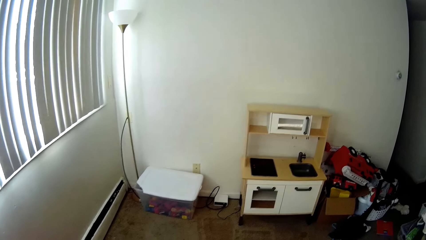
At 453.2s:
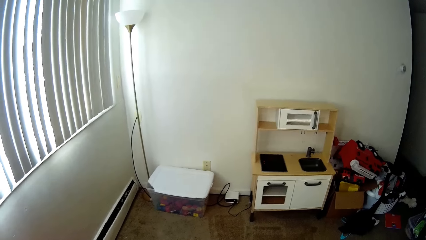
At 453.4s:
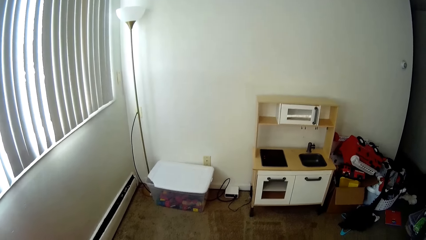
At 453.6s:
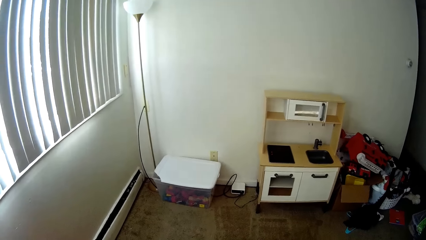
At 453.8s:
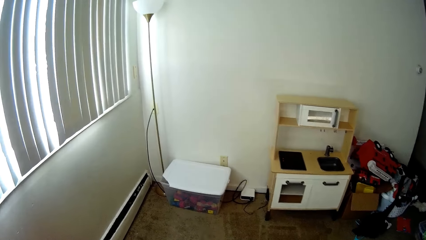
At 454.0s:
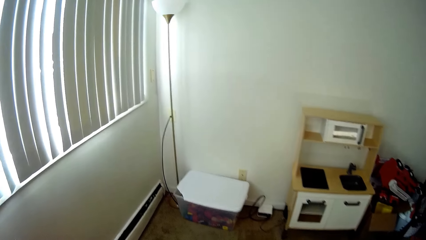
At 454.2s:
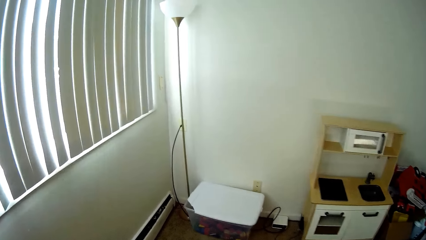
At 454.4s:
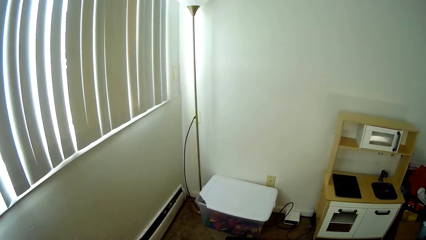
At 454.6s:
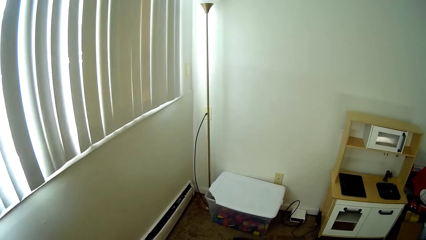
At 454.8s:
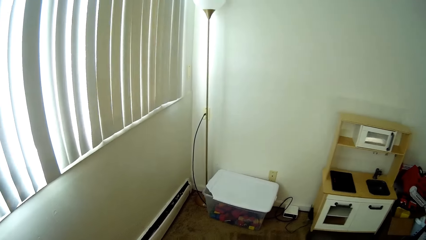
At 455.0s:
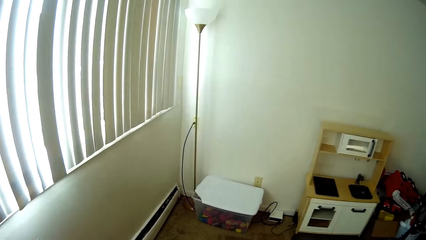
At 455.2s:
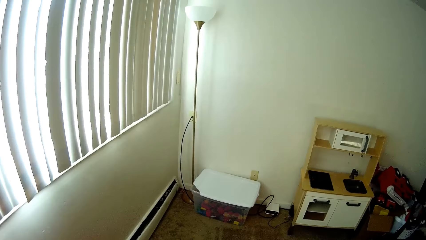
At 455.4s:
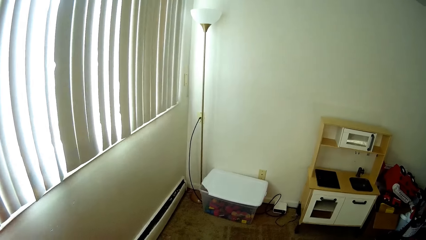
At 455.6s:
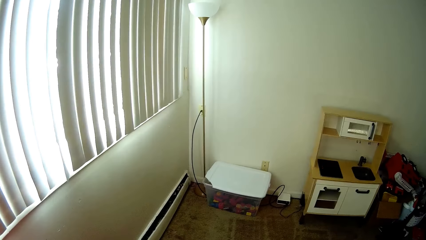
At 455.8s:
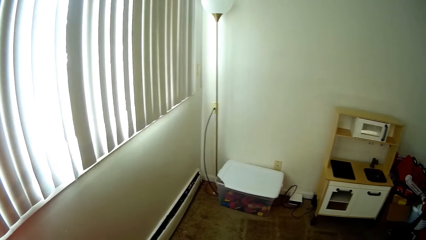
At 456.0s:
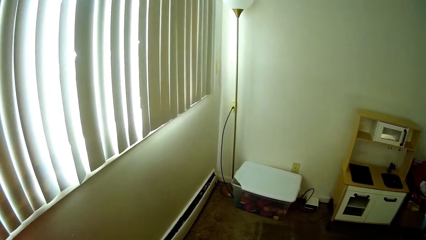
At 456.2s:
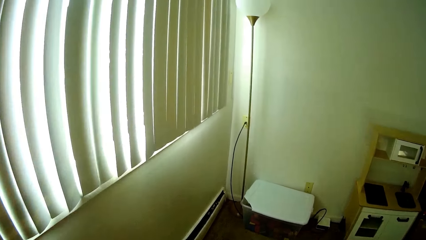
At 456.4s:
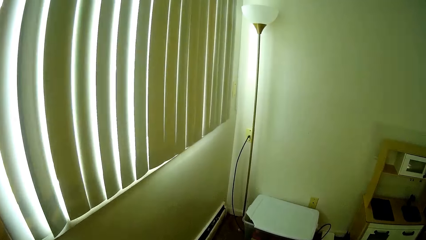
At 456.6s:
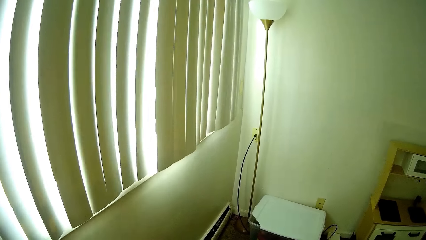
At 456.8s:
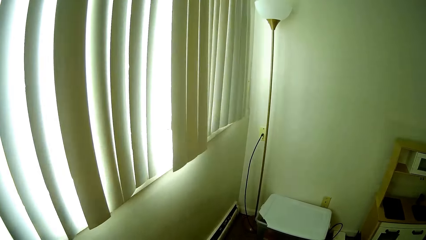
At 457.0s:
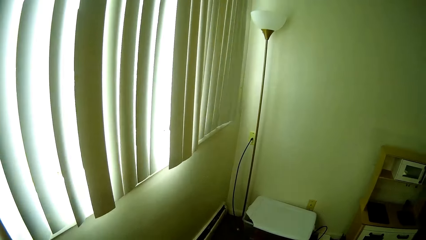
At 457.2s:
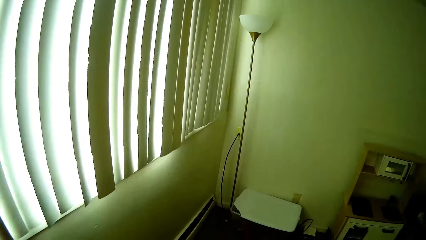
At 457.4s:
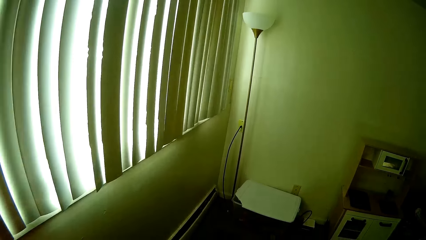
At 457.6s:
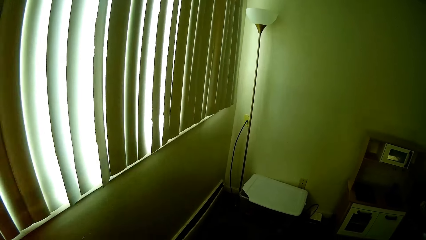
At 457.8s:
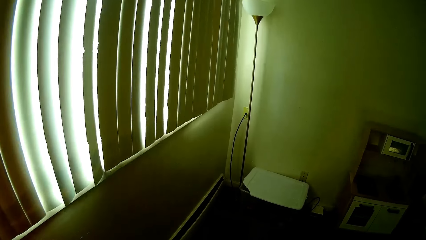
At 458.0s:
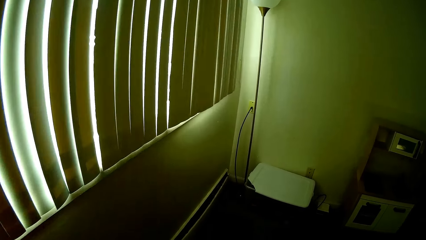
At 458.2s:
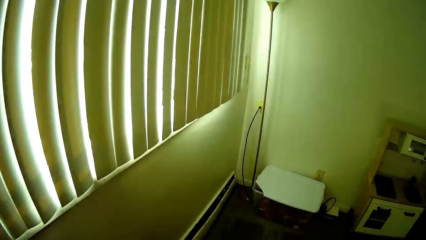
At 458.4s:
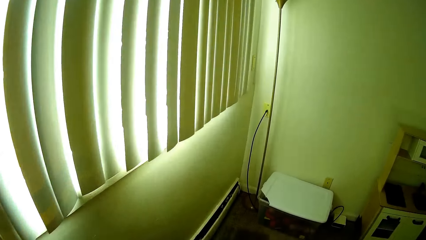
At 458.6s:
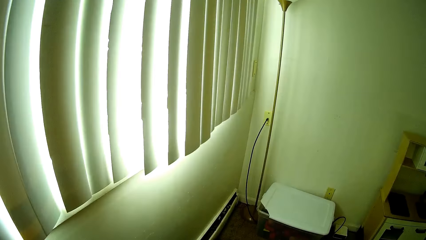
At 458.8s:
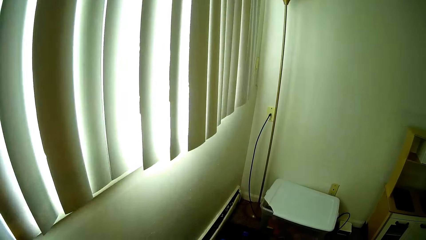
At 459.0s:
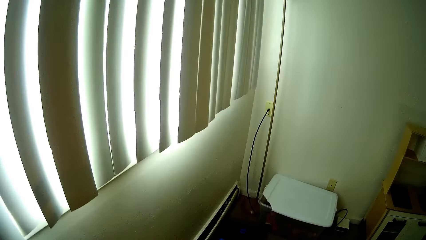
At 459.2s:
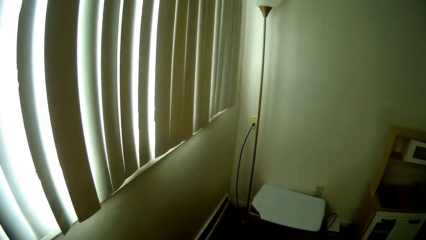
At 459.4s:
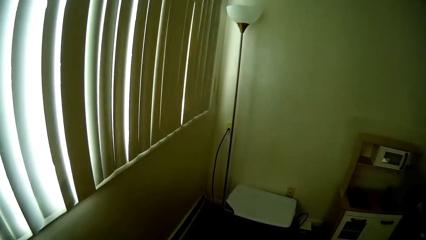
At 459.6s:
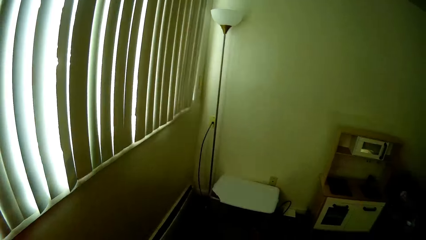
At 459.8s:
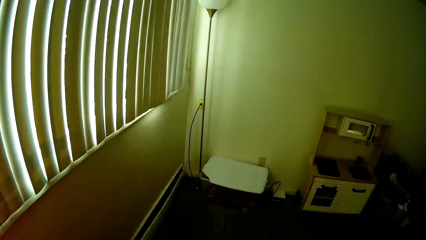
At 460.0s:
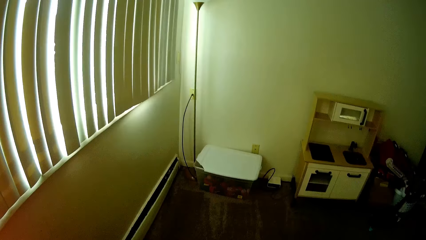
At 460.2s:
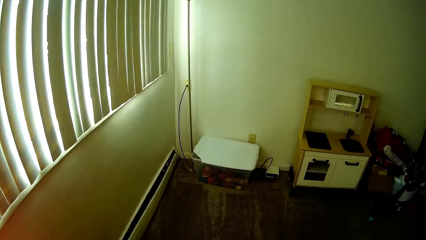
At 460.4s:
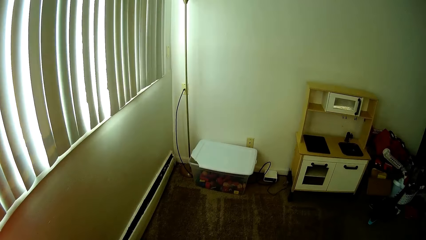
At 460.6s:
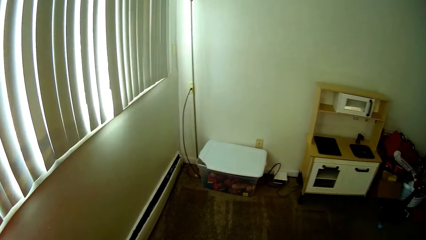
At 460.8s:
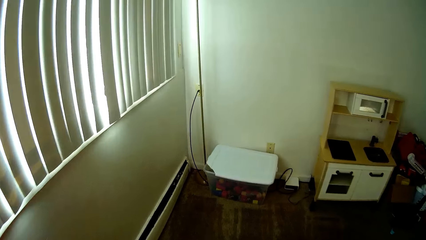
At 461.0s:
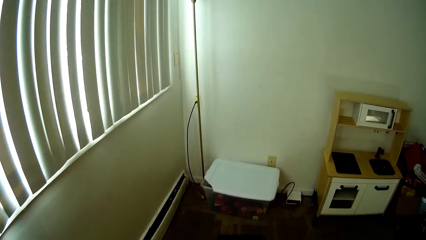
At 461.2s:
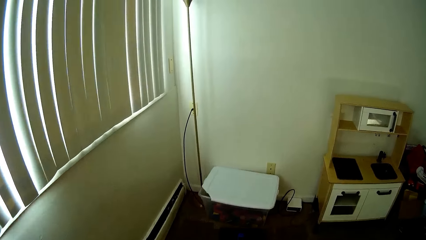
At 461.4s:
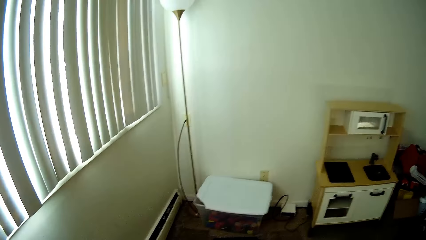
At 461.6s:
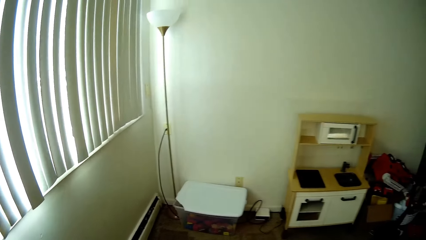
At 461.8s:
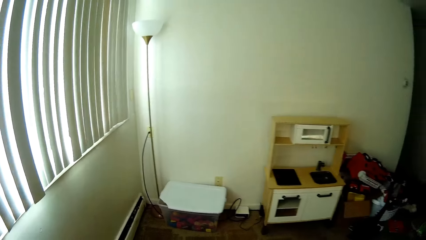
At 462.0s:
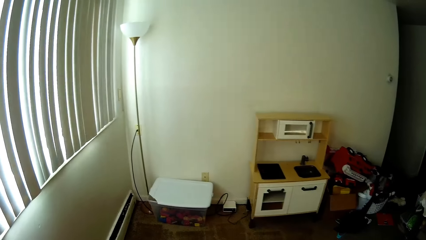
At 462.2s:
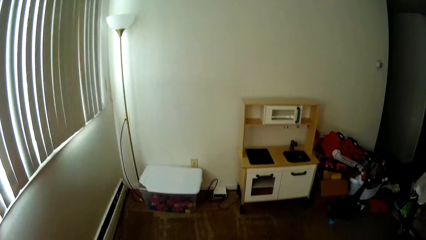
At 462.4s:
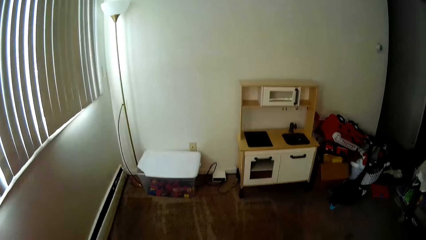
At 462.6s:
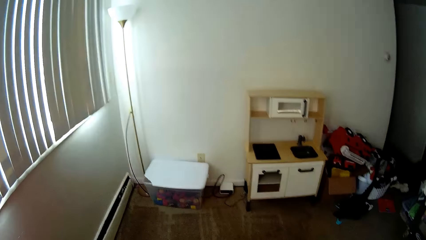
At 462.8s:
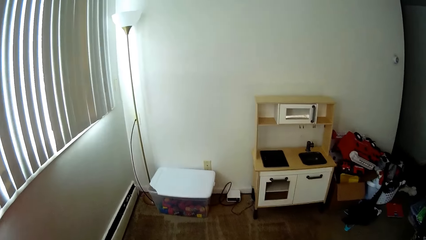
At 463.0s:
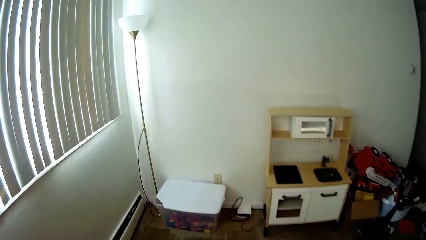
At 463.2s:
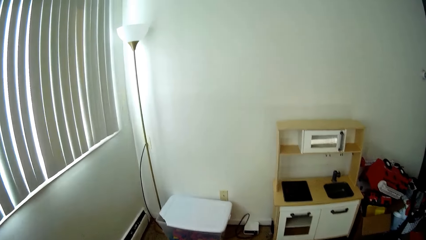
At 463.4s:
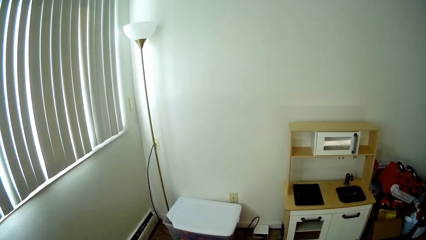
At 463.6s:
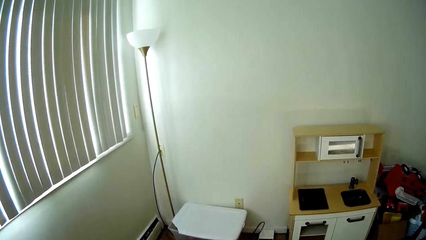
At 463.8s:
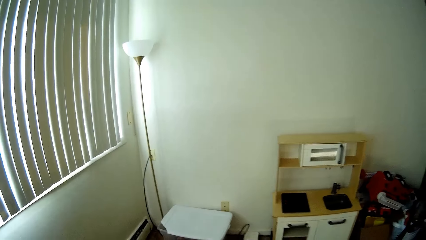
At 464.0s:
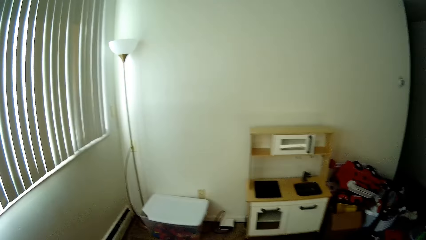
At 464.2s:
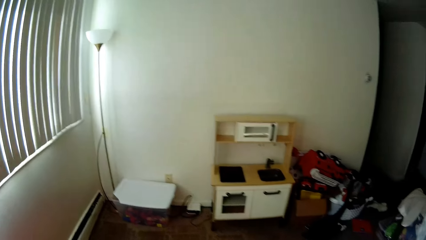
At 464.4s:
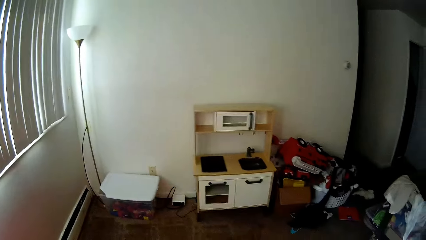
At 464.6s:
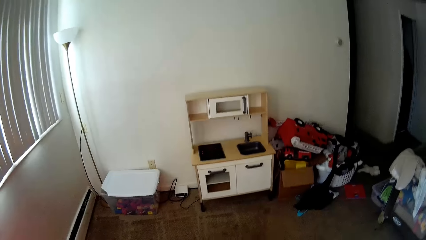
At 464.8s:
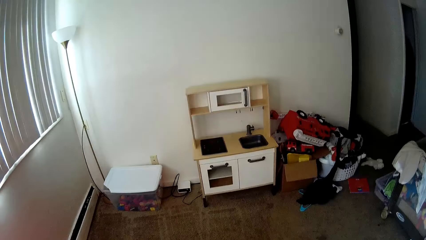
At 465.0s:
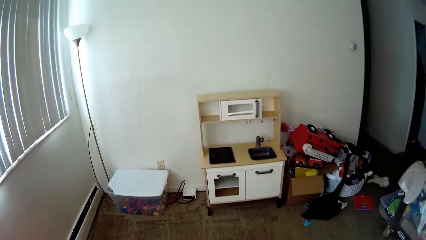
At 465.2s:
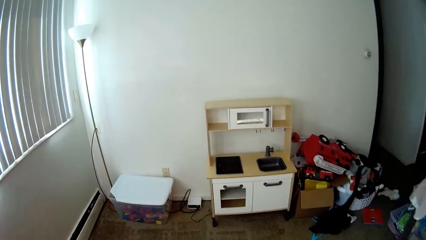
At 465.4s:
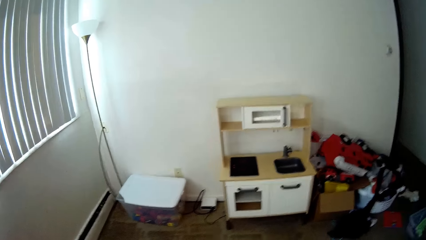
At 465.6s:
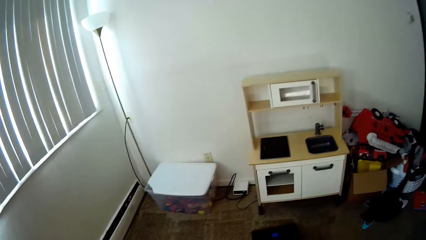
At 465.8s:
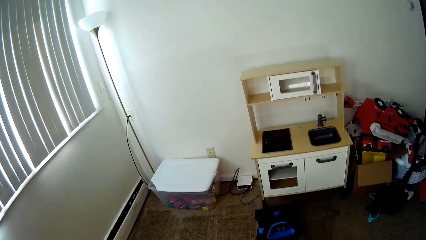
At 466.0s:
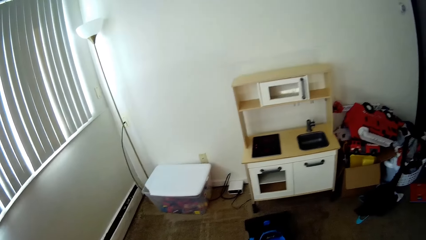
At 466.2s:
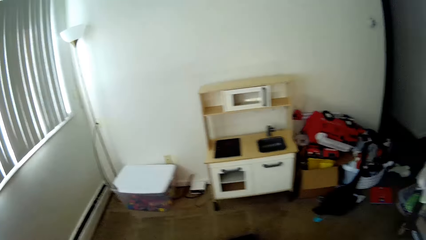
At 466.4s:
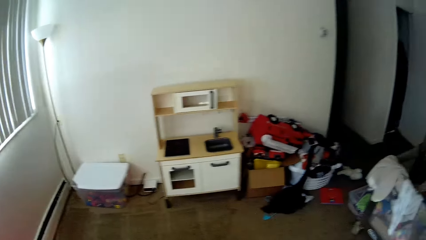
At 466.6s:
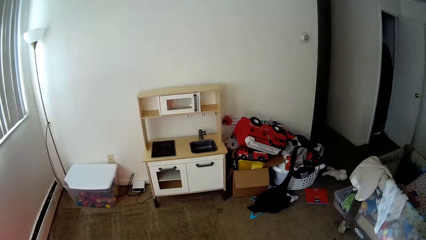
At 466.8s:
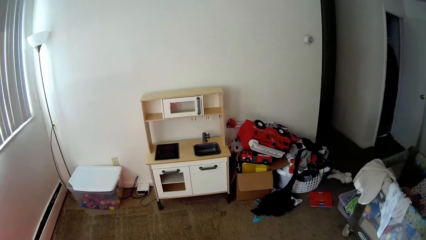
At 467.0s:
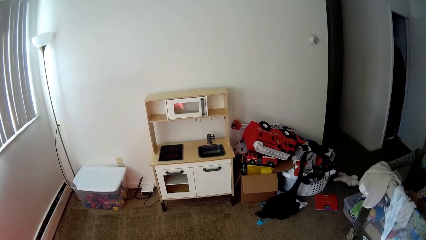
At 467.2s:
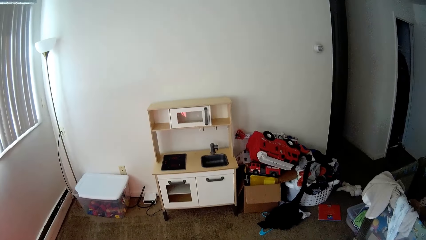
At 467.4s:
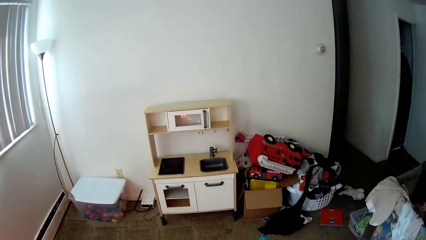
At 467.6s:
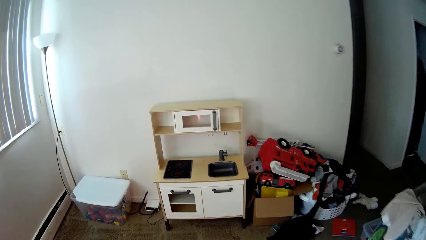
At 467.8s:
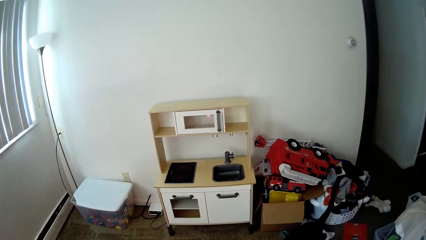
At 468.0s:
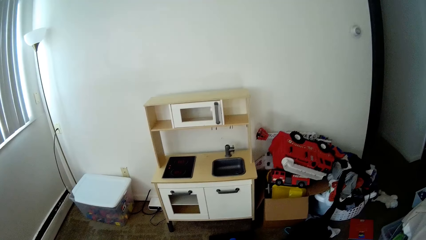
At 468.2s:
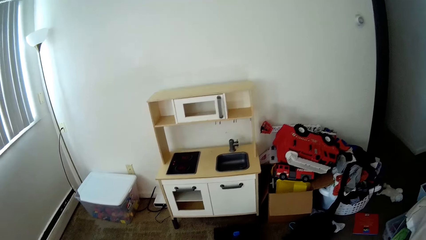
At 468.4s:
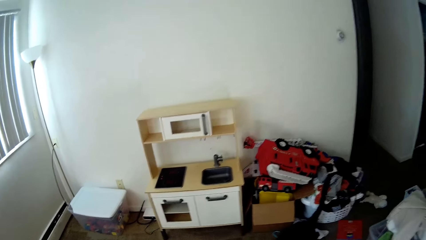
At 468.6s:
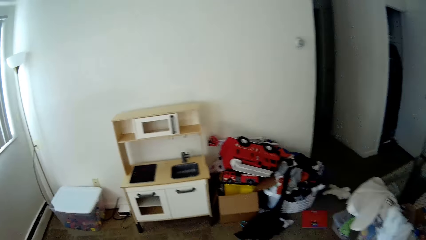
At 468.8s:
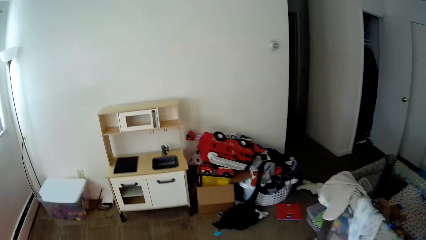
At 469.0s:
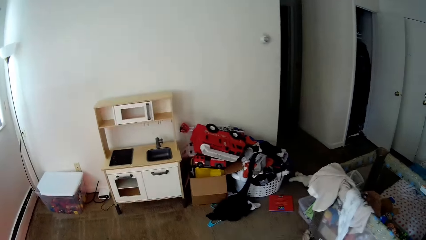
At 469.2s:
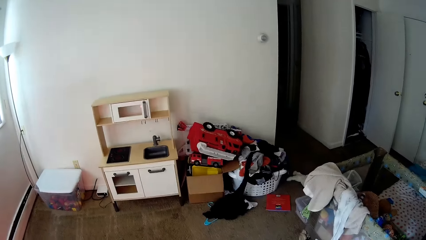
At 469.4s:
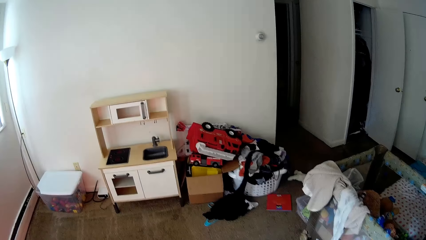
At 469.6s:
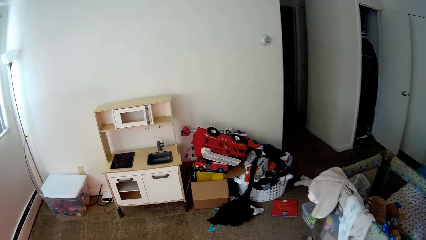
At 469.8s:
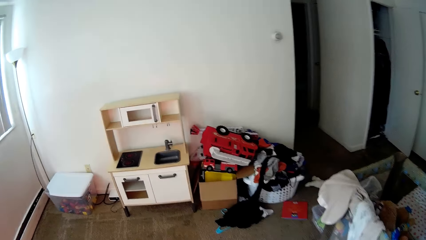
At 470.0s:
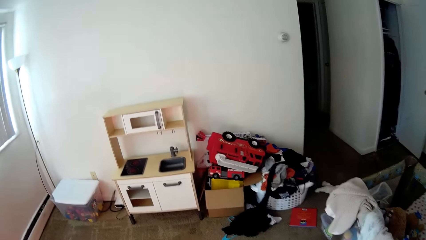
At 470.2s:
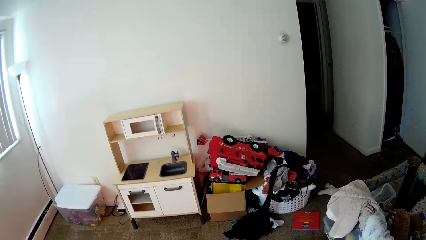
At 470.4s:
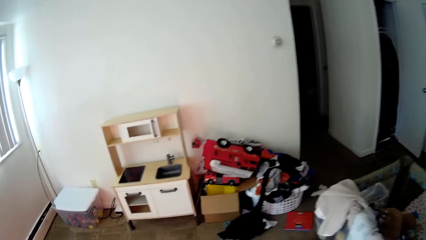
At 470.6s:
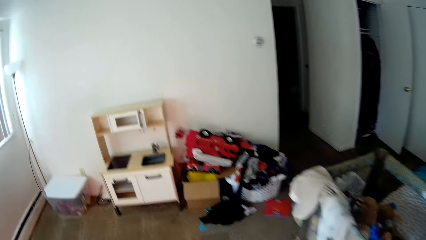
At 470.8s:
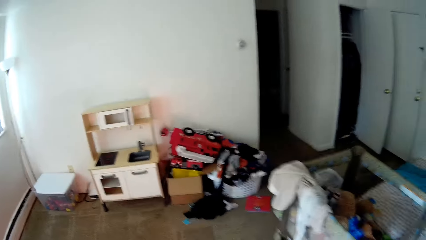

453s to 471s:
The camera wearer cleans the room with the vacuum cleaner in her right hand.
